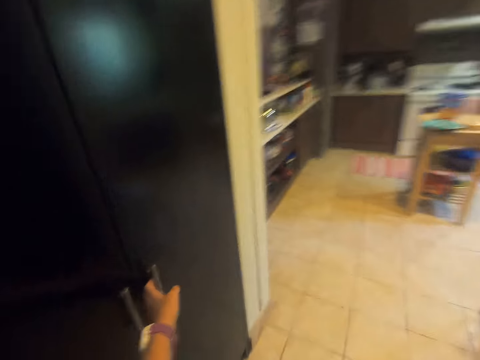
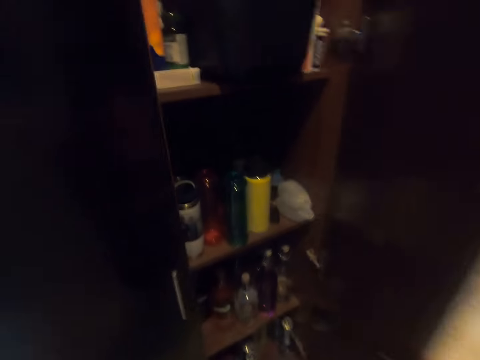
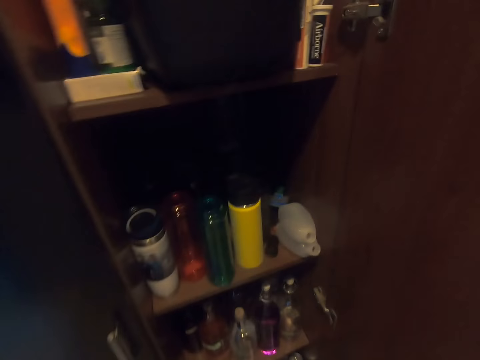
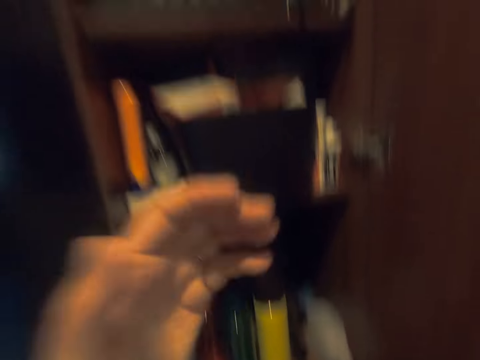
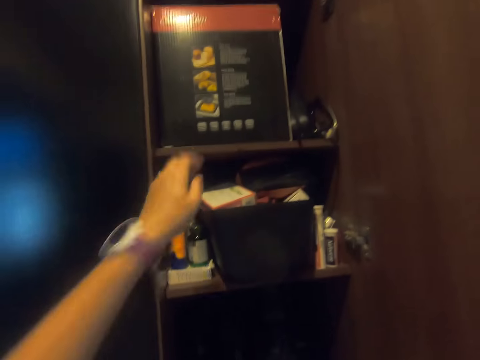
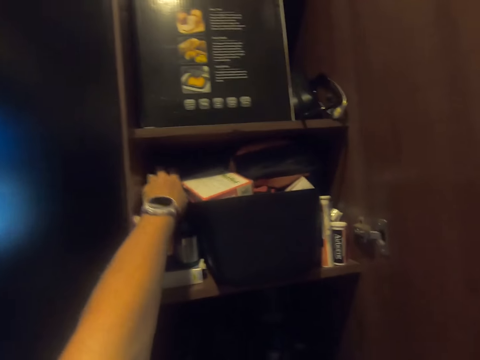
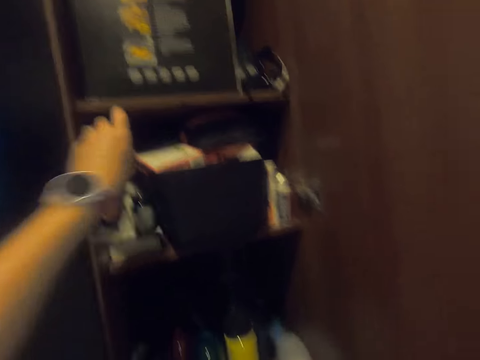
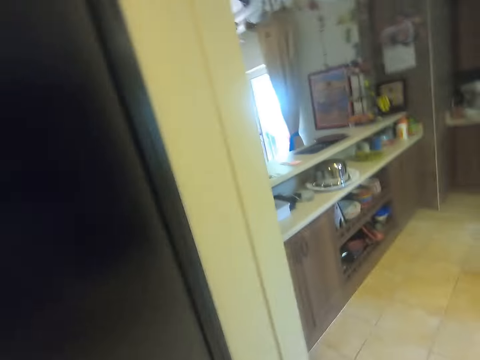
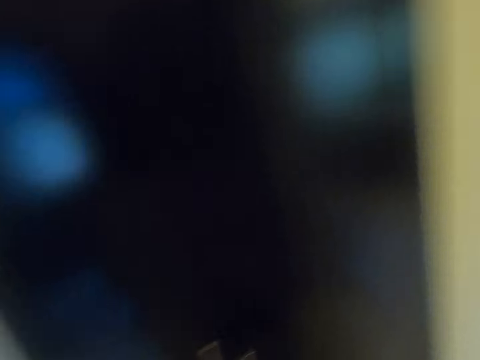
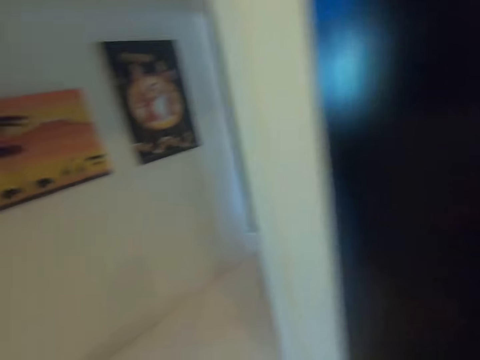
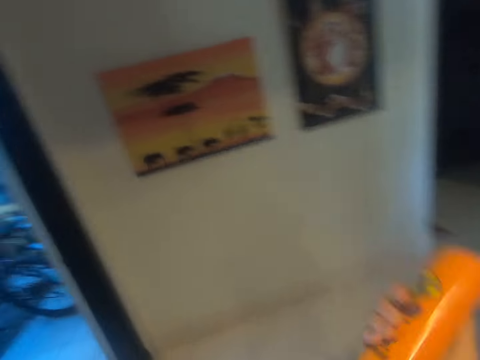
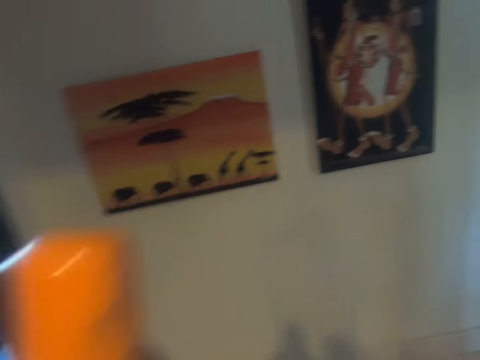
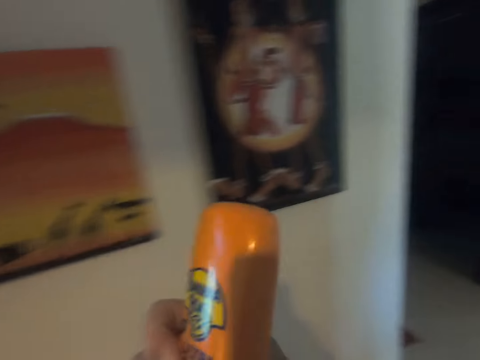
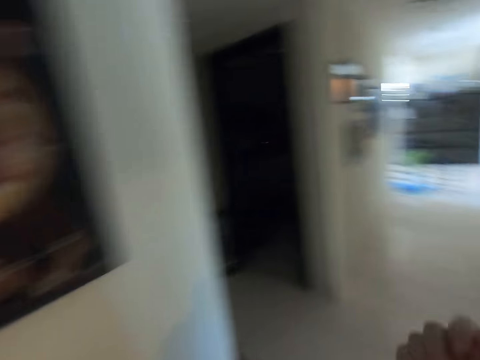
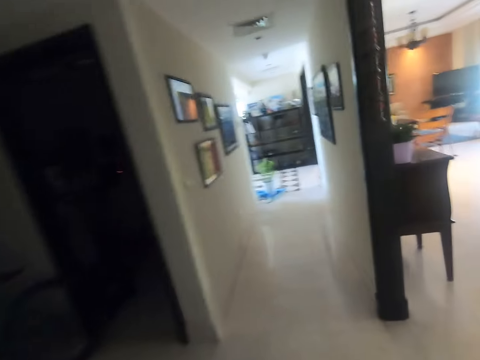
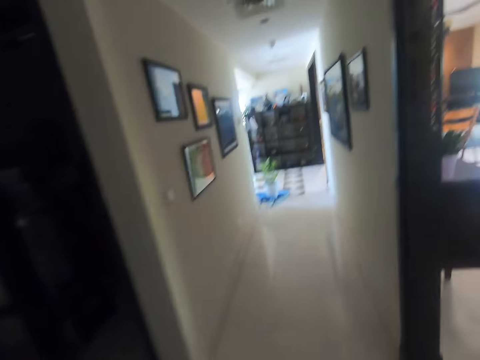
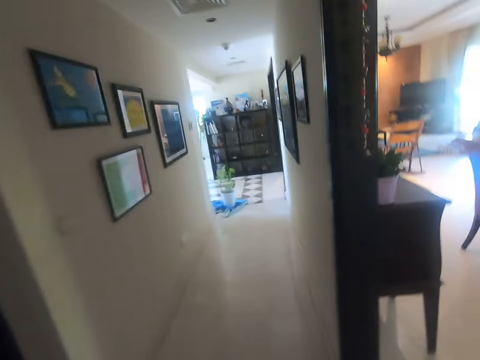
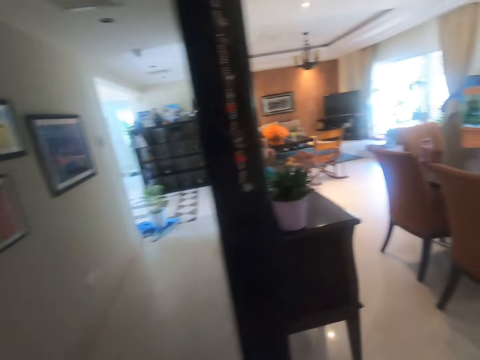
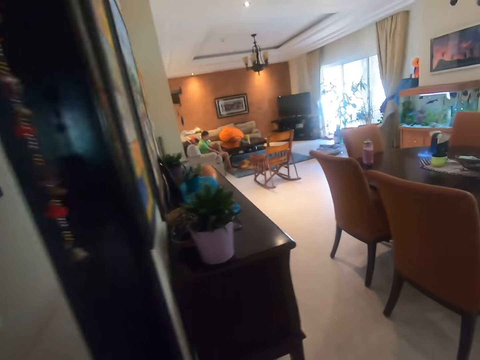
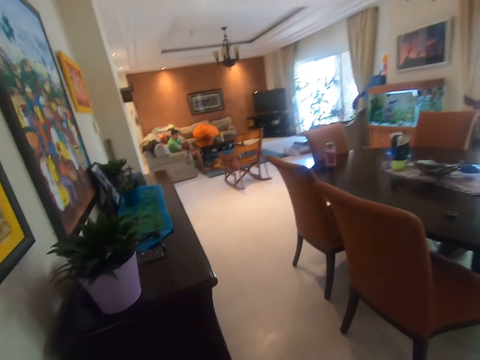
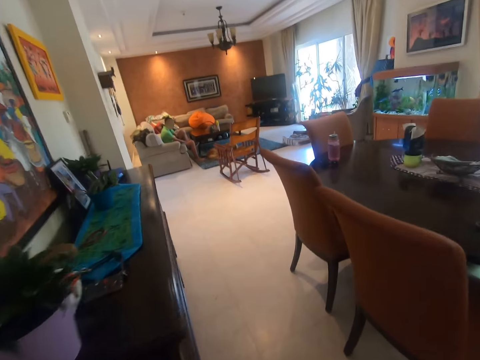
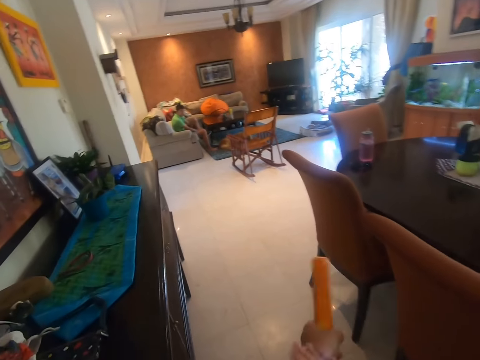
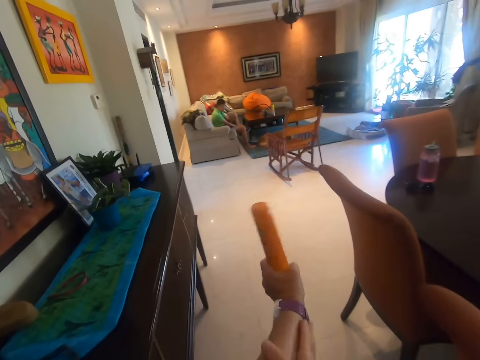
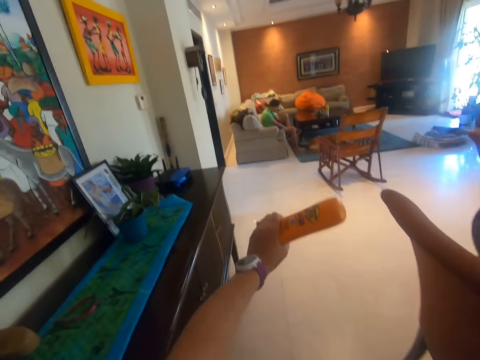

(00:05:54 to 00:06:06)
The camera wearer opens the cabinet. They pick up a sunscreen lotion from the cabinet, close the cabinet, move around the house, and raise the lotion. A man sits on the sofa.

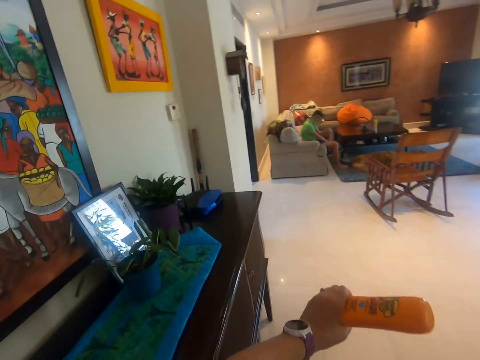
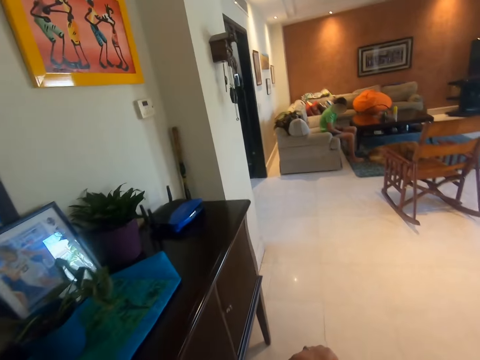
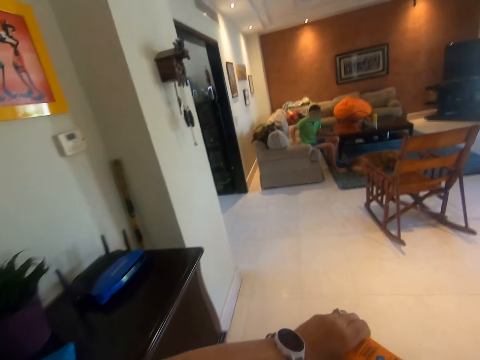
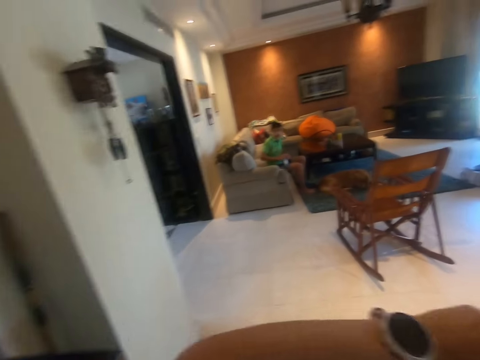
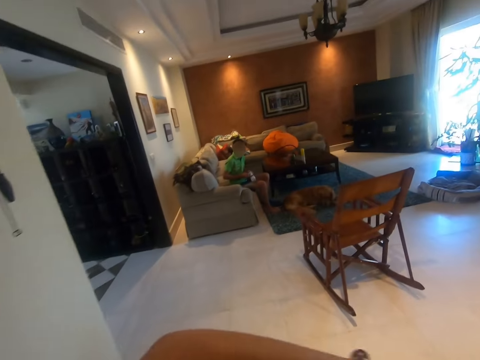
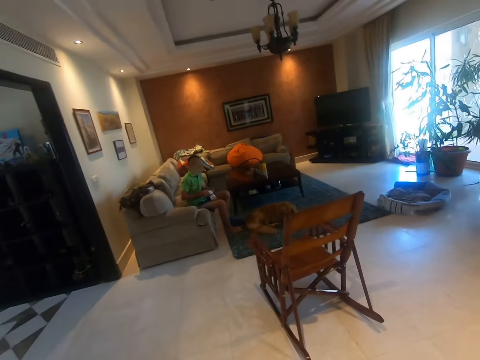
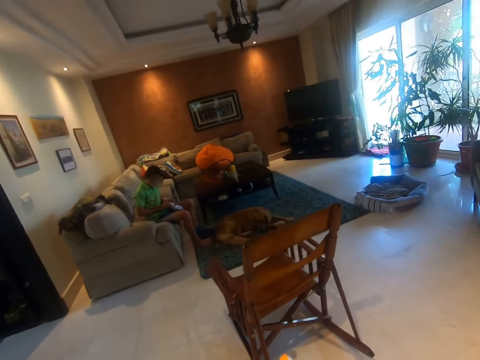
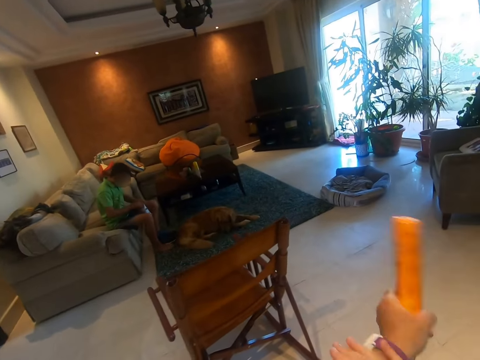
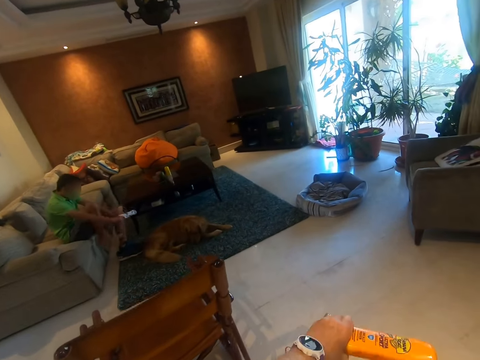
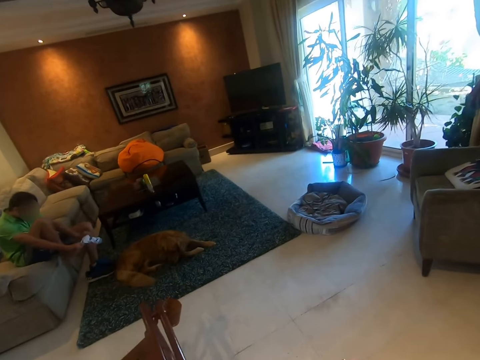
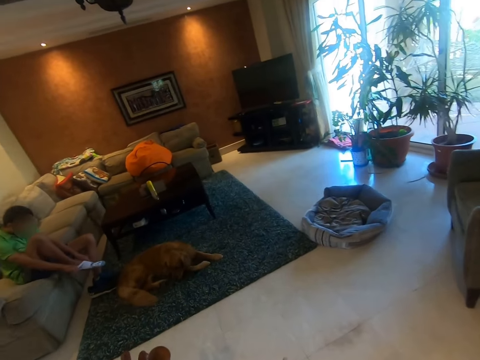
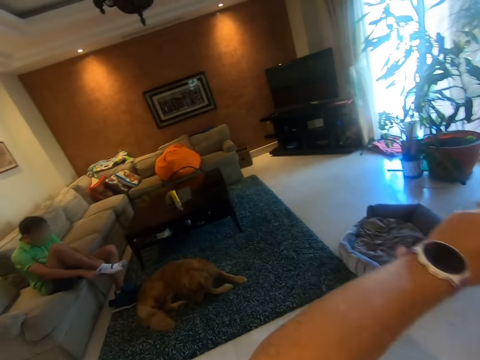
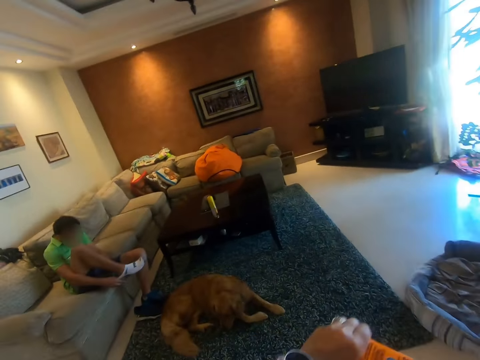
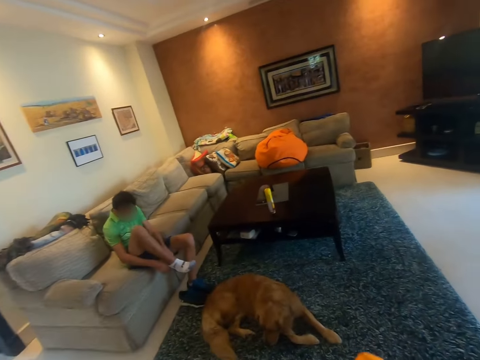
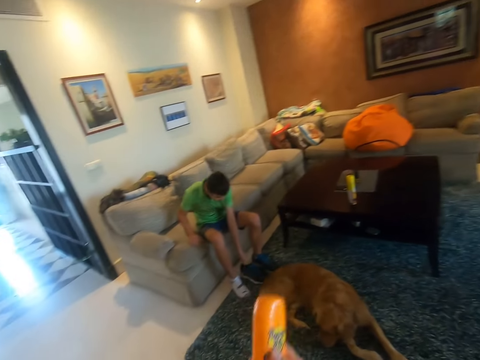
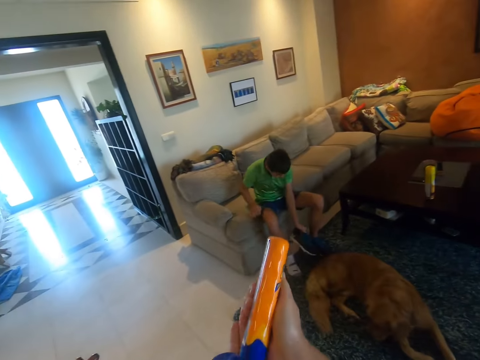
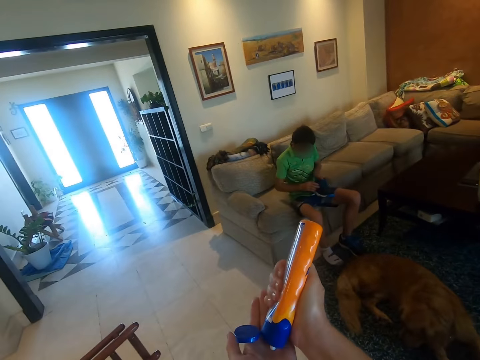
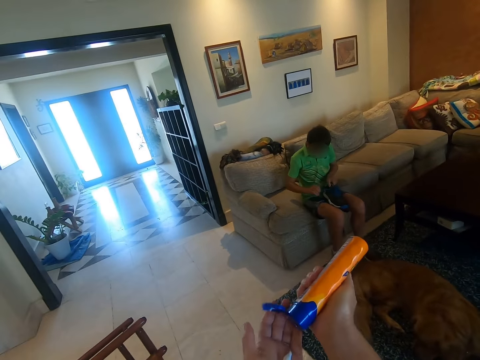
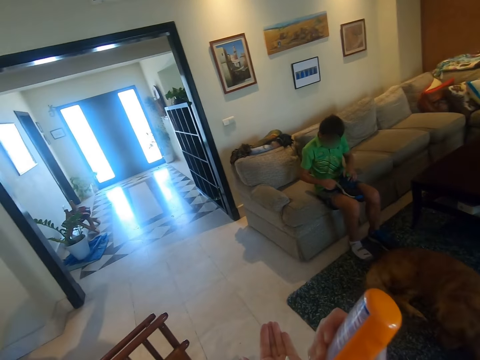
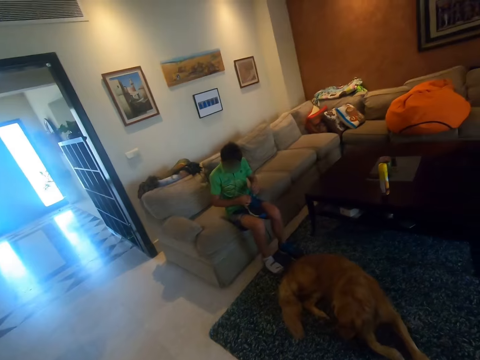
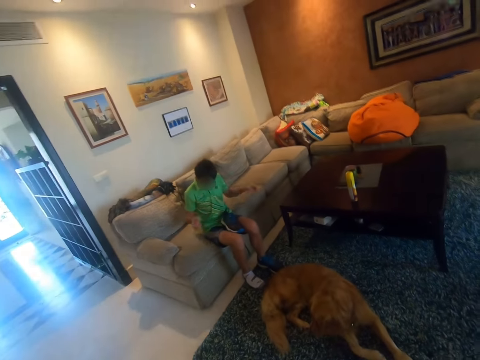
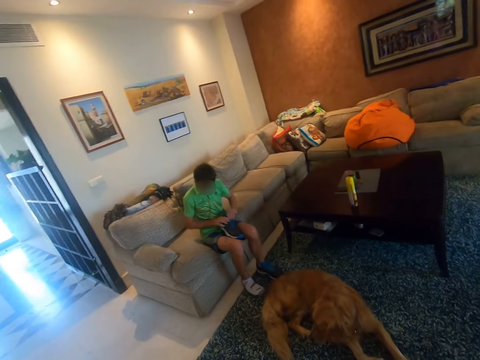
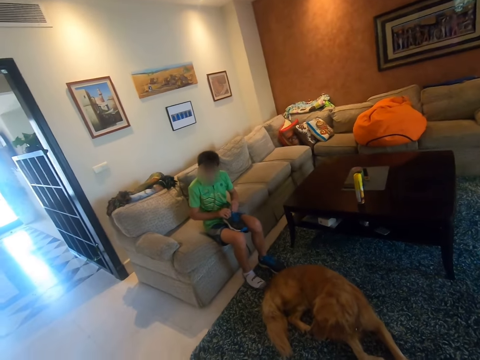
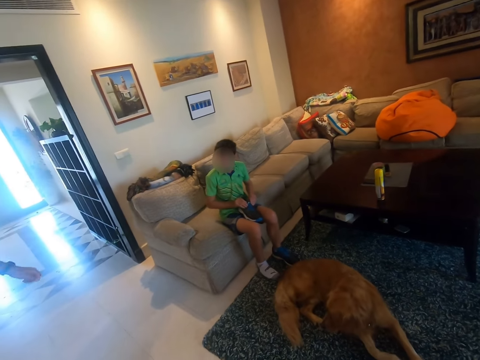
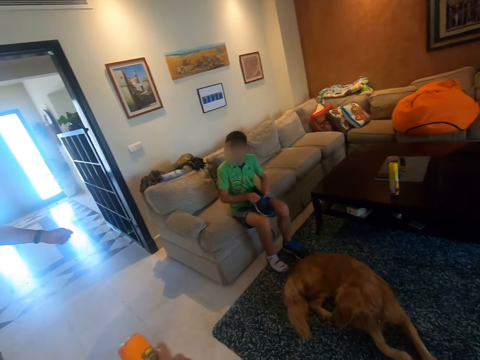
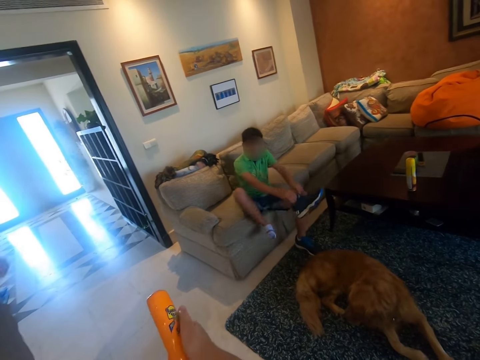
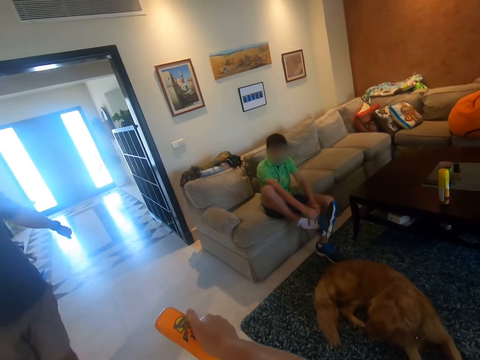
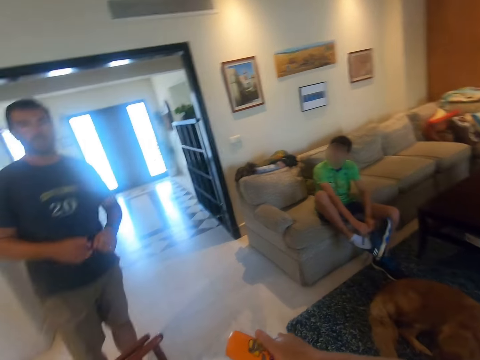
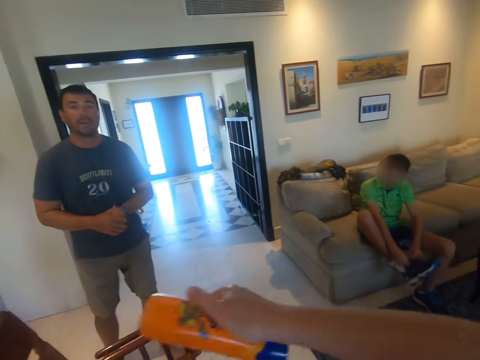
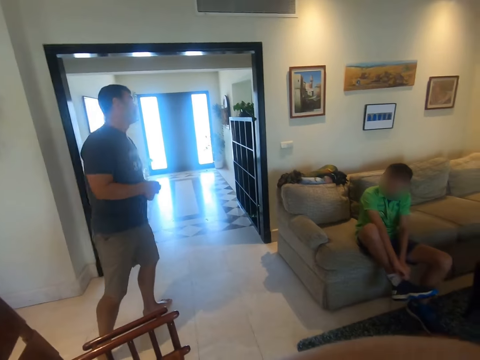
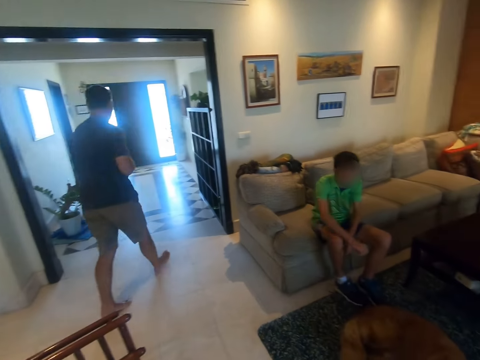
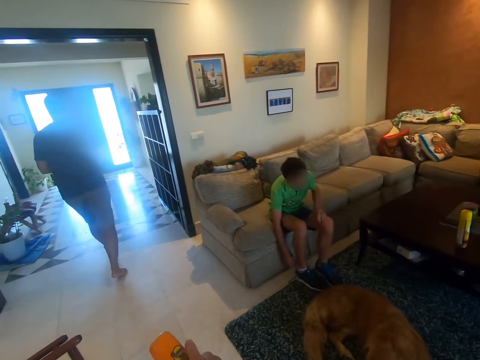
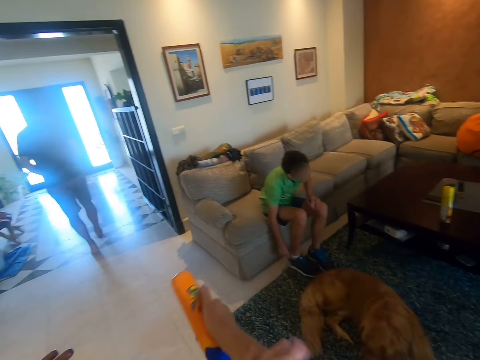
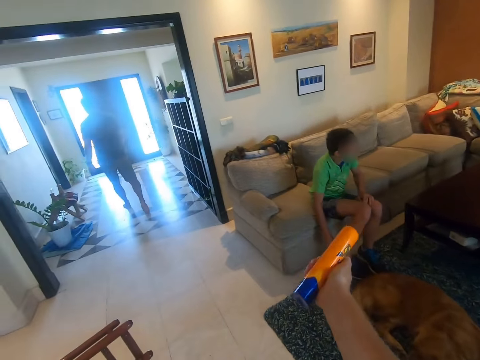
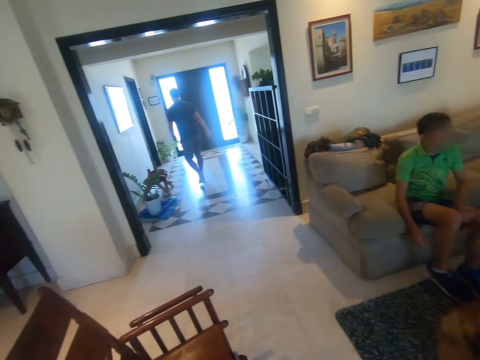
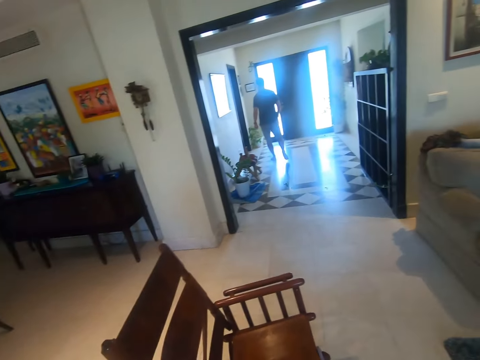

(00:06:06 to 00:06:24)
The camera wearer looks at the wristwatch. A man wears the sock. The camera wearer applies the lotion to her hands. The man ties the shoe lace. Someone speaks to the camera wearer. Someone walks in the room.
